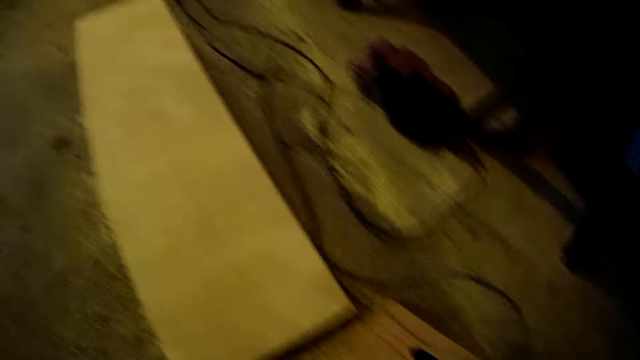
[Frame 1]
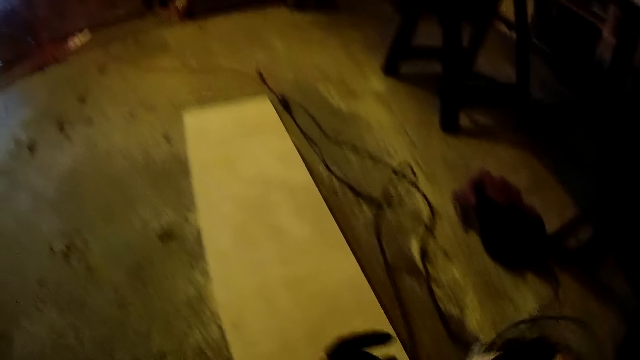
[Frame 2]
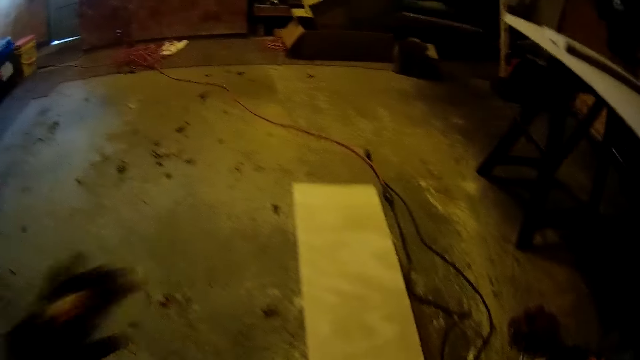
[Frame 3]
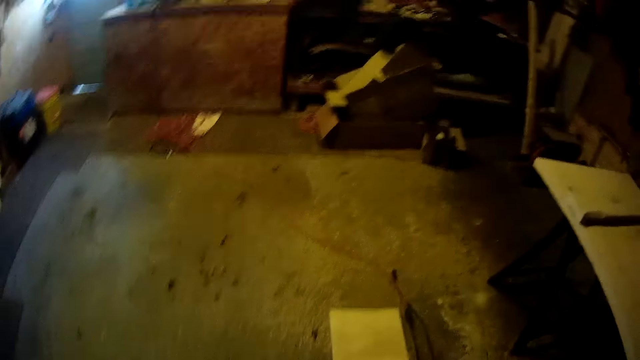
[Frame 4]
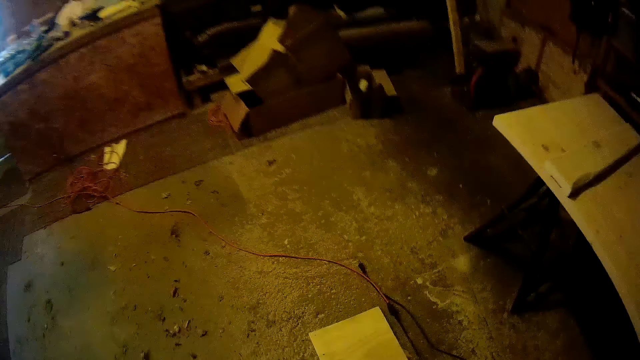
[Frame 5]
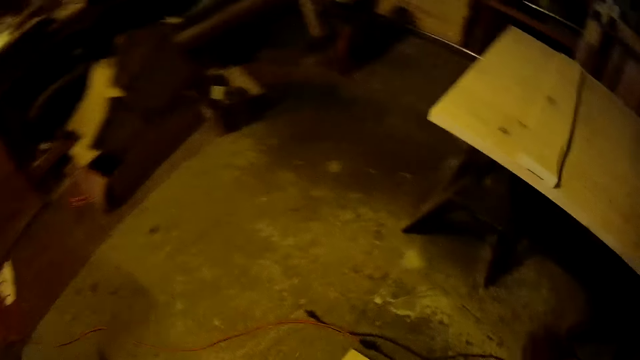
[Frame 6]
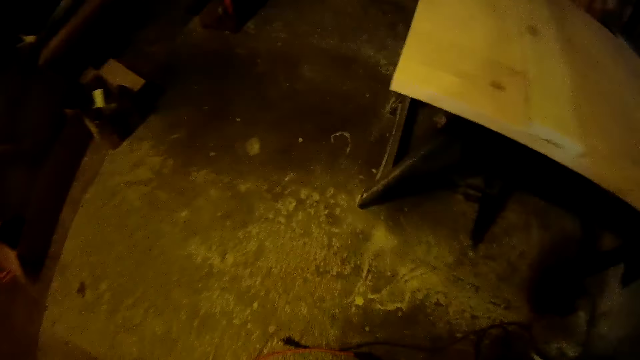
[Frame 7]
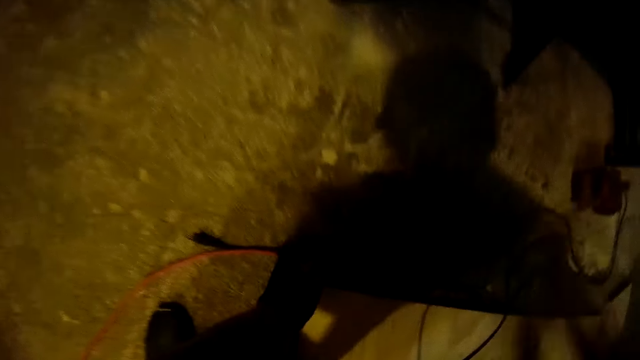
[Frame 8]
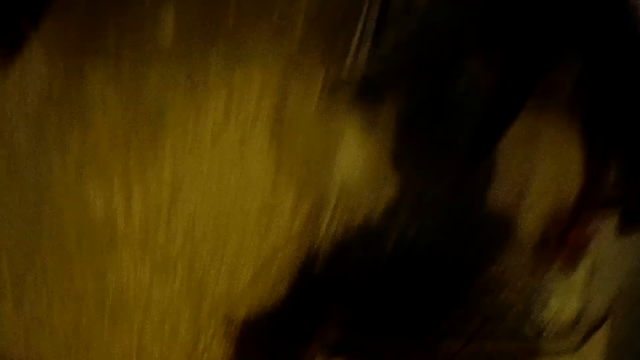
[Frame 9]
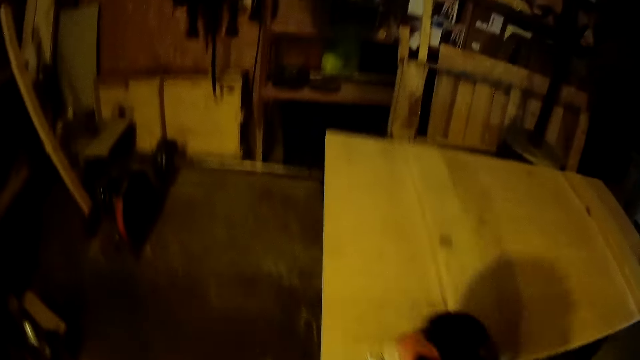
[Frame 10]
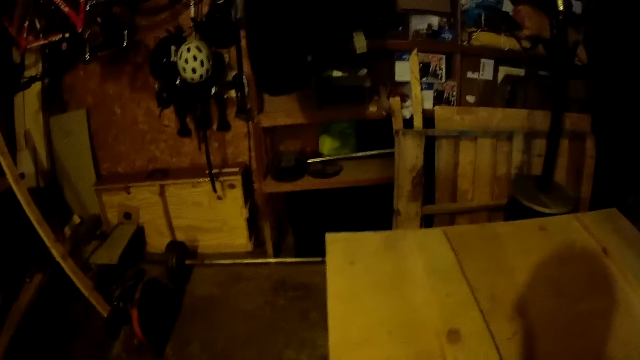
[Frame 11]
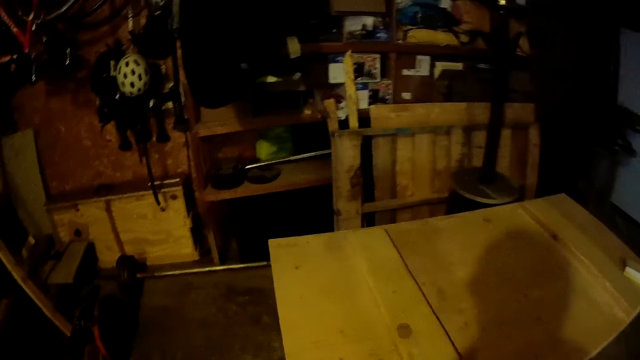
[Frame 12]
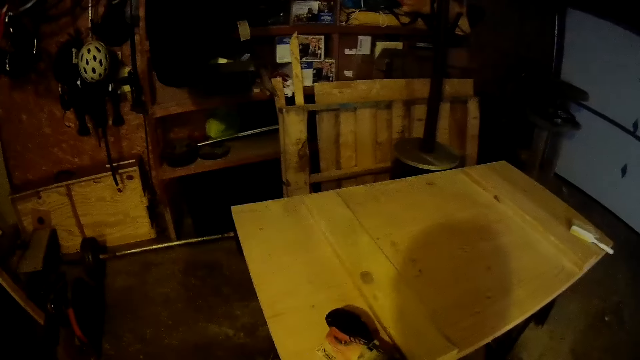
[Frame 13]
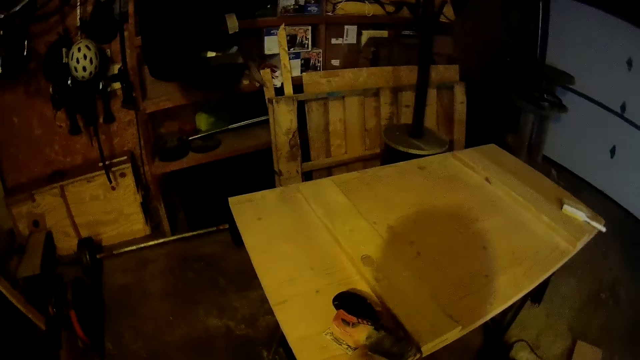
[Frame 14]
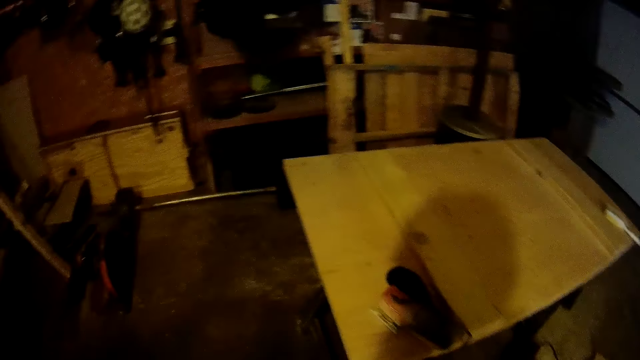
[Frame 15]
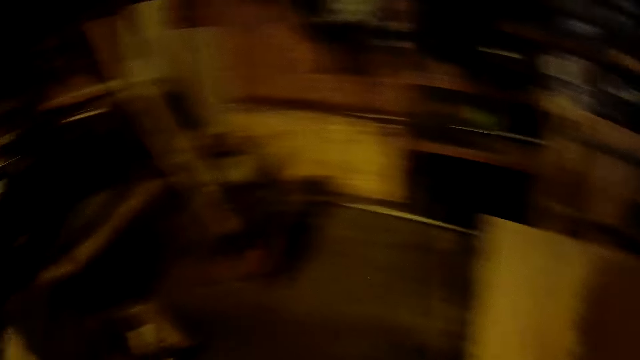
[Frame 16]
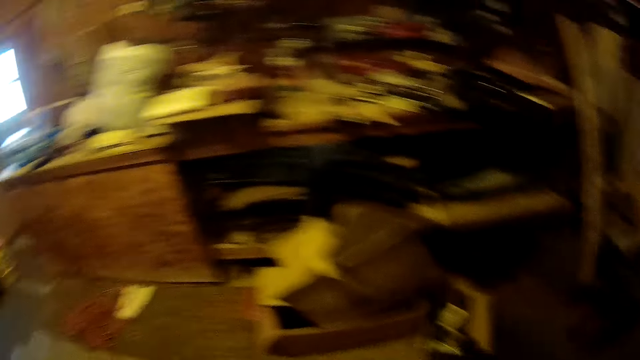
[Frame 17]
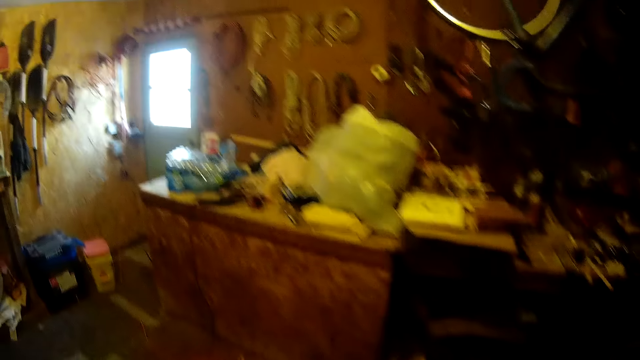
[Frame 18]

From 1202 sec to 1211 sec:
The camera wearer stops sanding the lumber, rises up and walks around the workshop. They drop the orbital sander on a table. They pick up sanders from the floor. They walk around the workshop.

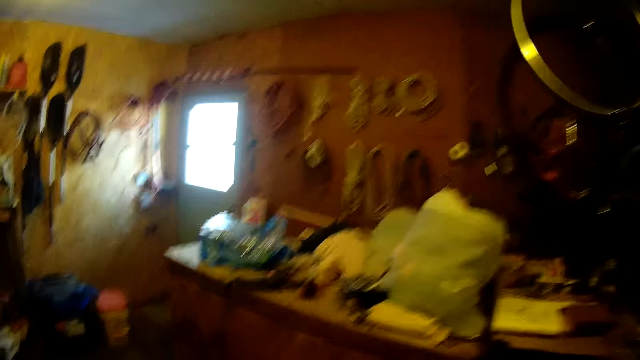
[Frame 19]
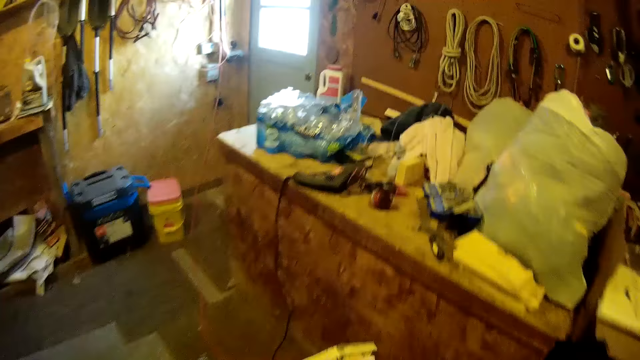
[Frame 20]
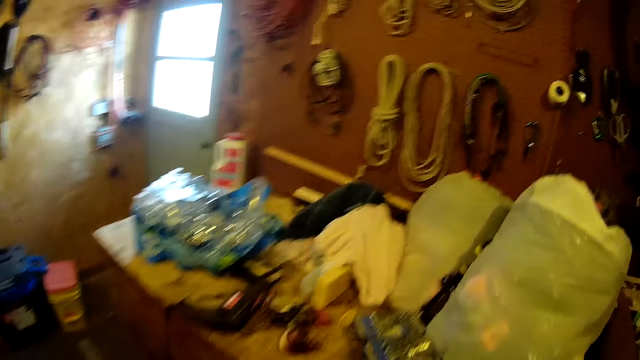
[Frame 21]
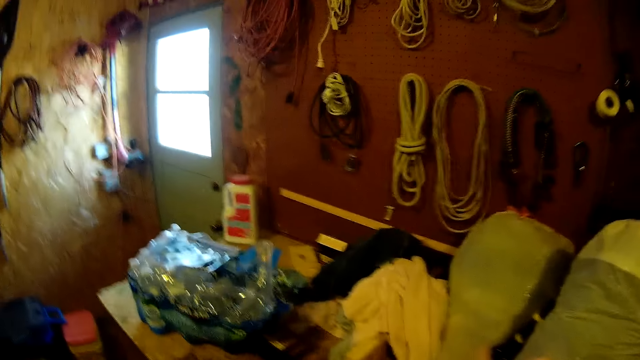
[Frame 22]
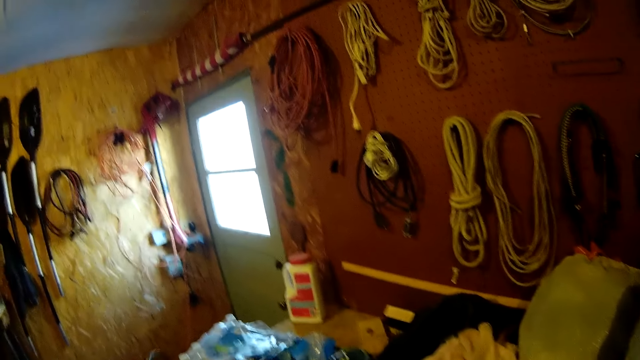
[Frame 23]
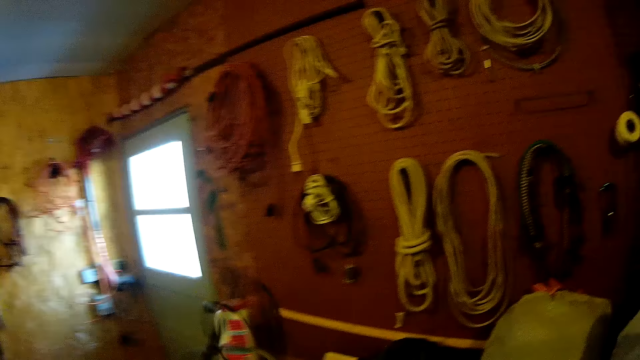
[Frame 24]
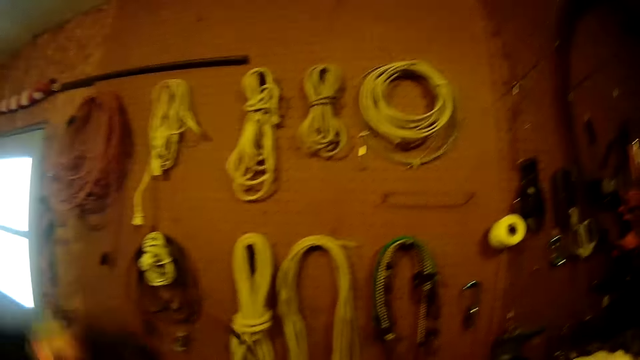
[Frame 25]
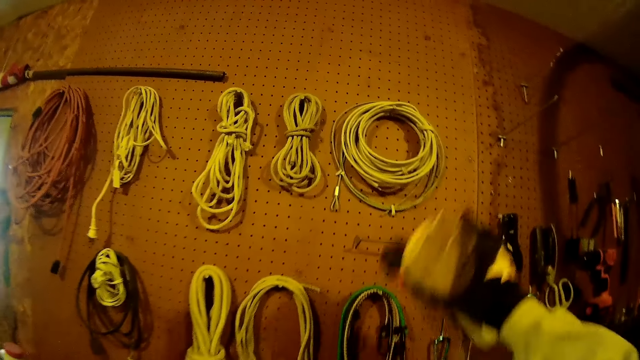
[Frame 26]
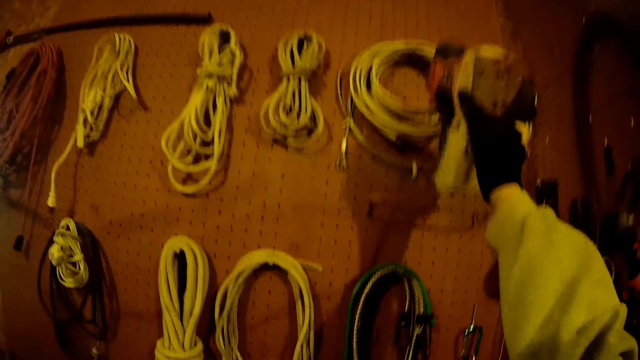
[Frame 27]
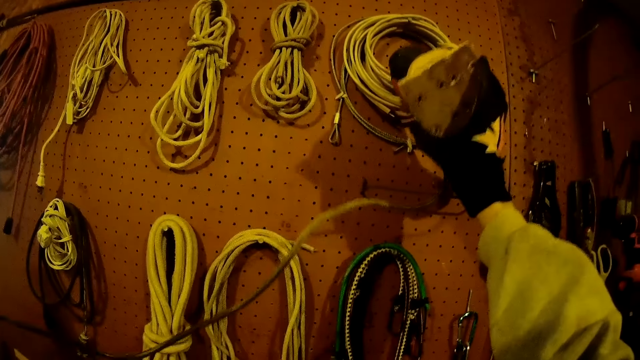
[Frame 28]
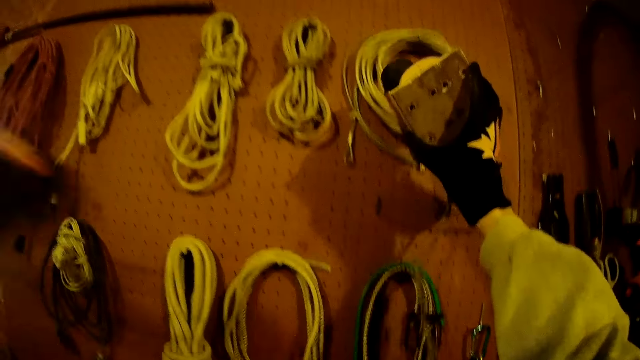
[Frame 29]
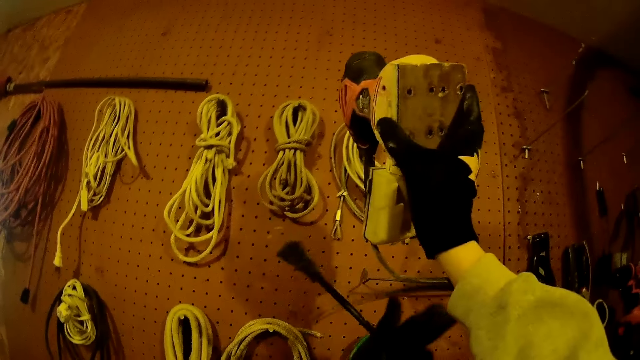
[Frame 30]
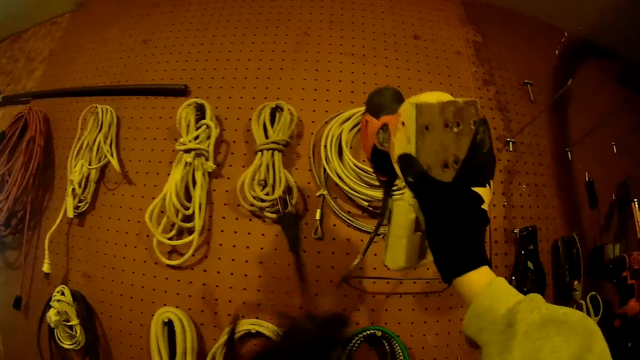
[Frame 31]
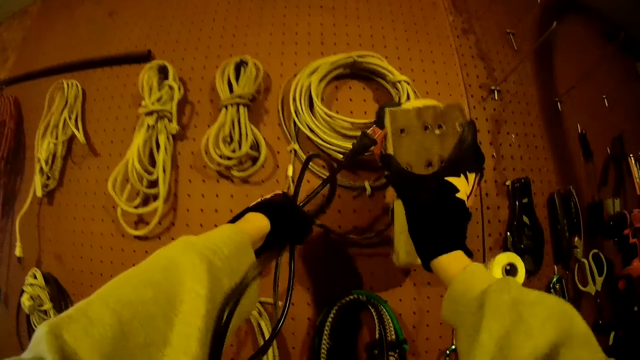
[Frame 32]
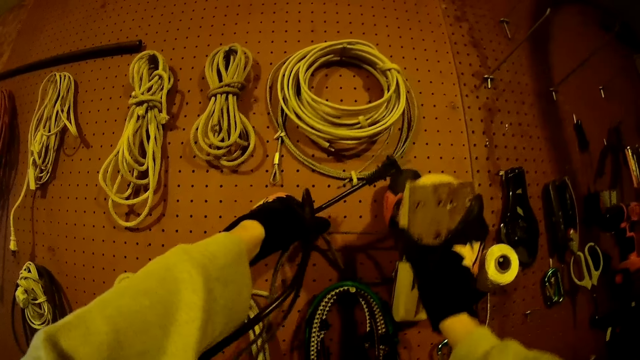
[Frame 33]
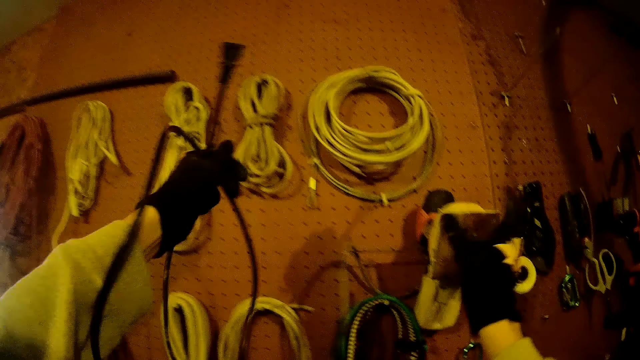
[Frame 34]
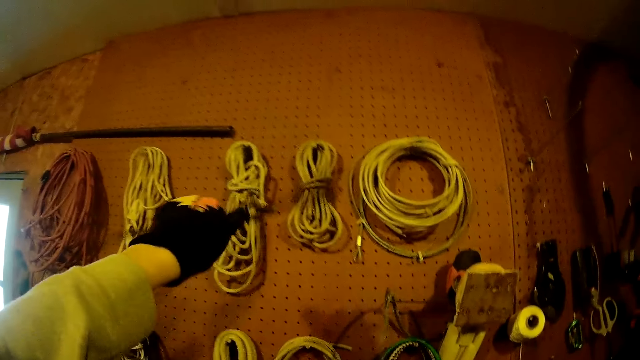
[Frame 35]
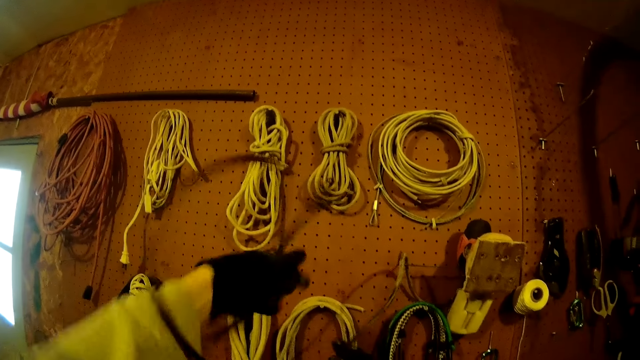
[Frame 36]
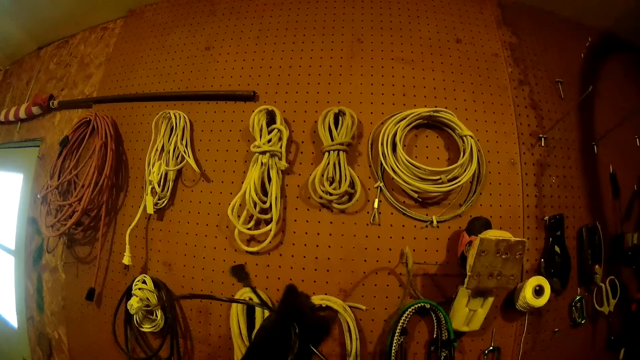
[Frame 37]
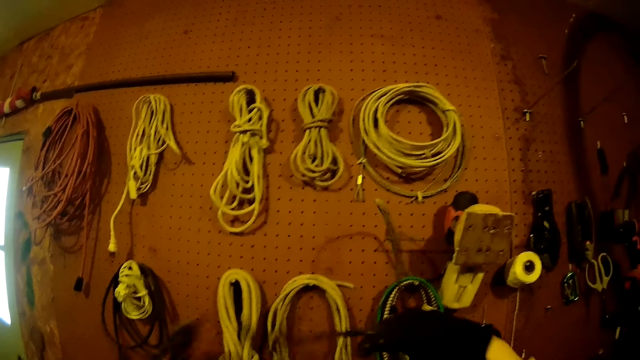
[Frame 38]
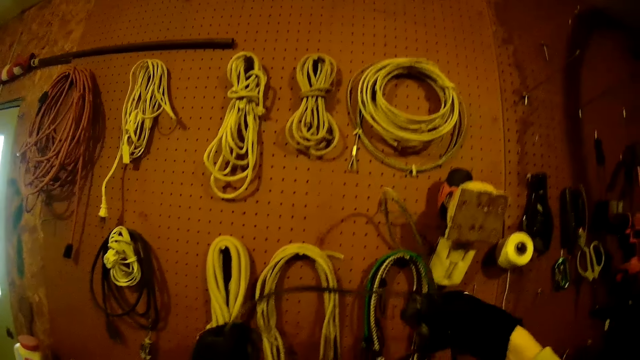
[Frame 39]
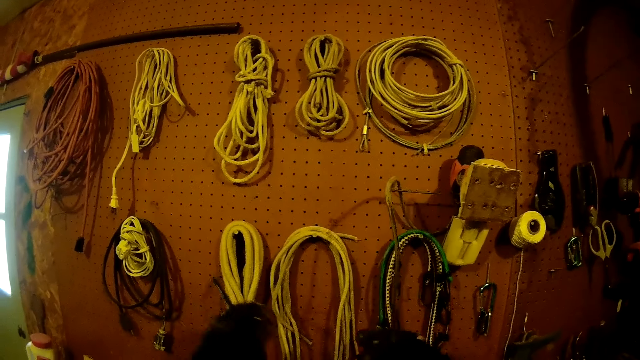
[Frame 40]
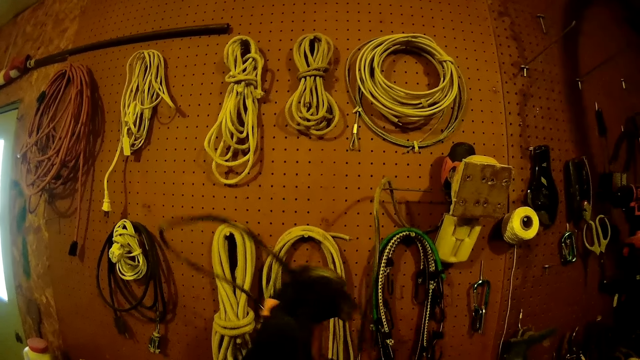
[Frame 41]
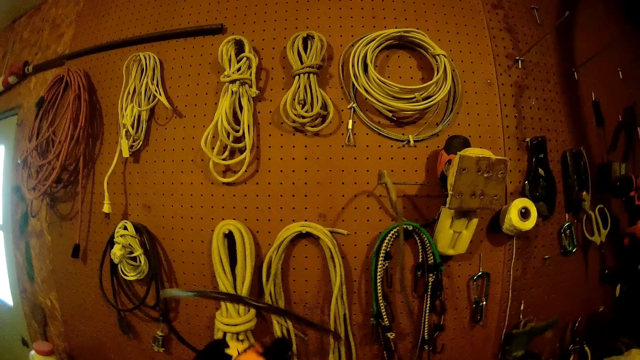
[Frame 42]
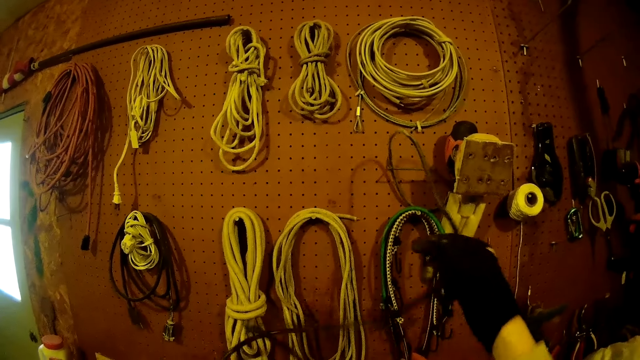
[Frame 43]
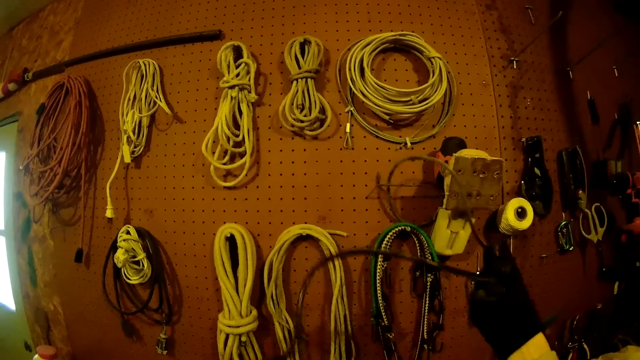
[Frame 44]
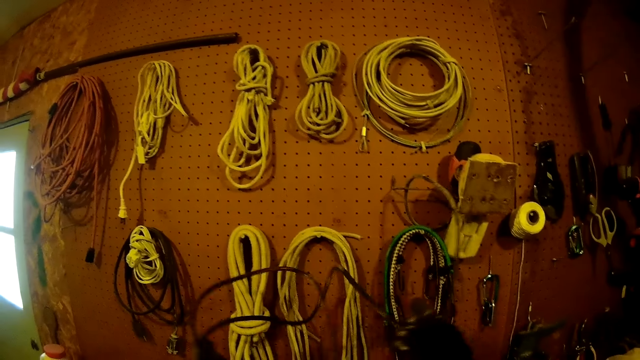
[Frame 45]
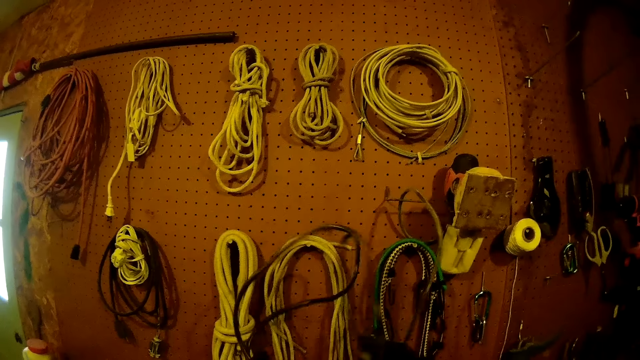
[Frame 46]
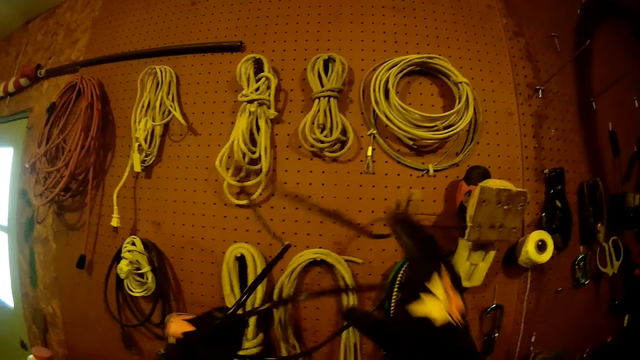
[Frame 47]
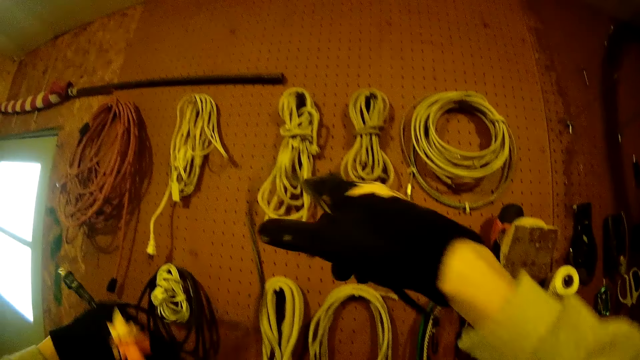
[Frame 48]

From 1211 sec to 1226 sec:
The camera wearer hangs the orbital sander on a tool rack on the wall. They adjust the sander's cable.
